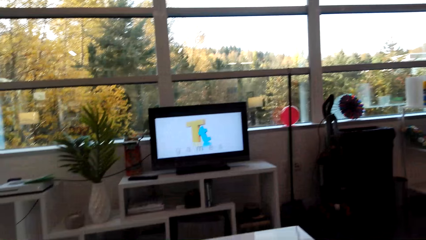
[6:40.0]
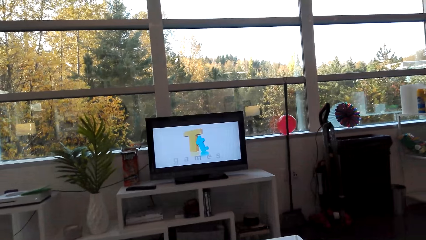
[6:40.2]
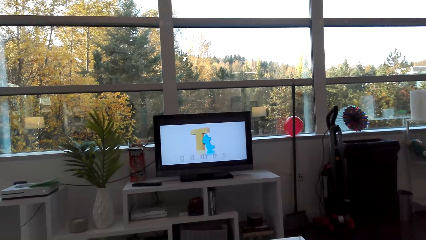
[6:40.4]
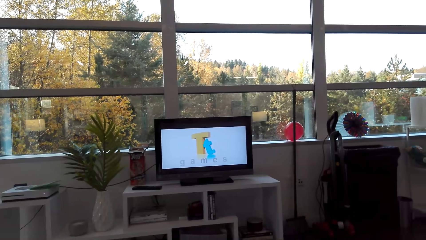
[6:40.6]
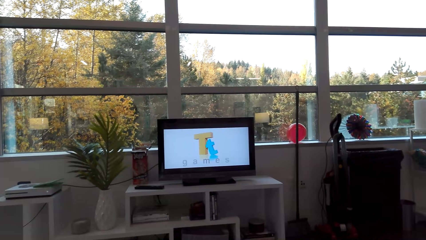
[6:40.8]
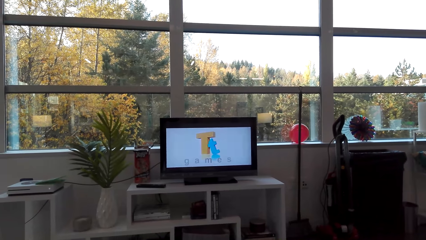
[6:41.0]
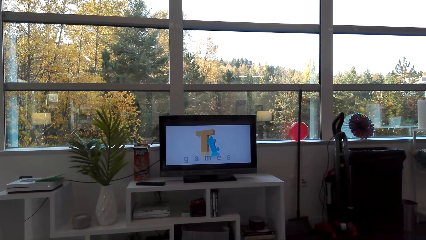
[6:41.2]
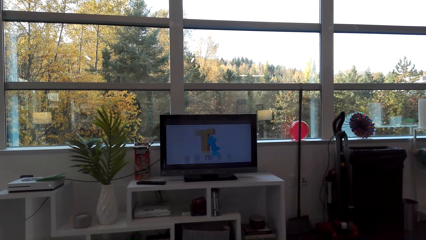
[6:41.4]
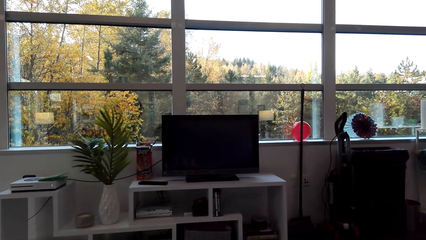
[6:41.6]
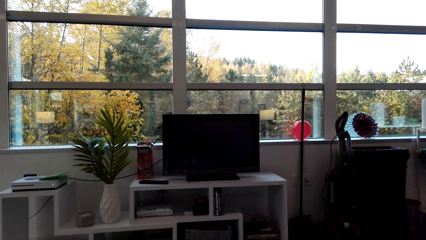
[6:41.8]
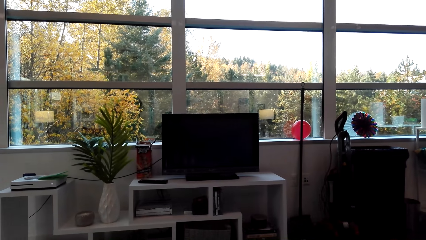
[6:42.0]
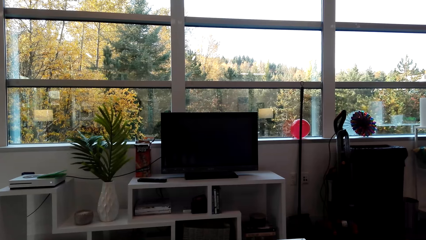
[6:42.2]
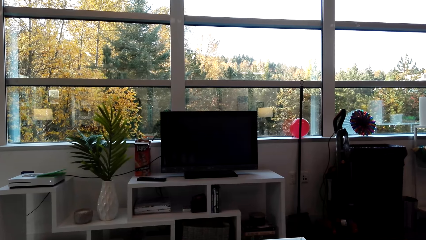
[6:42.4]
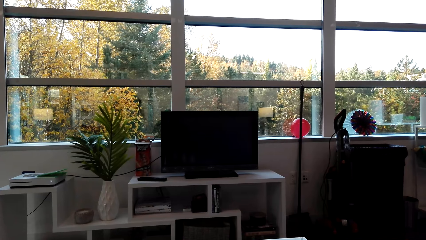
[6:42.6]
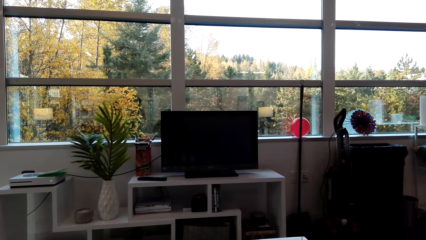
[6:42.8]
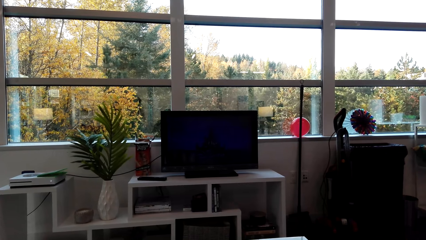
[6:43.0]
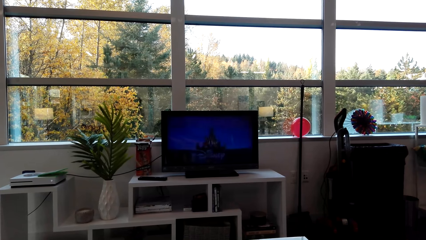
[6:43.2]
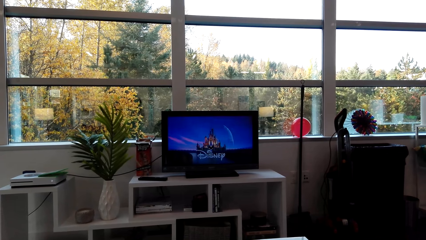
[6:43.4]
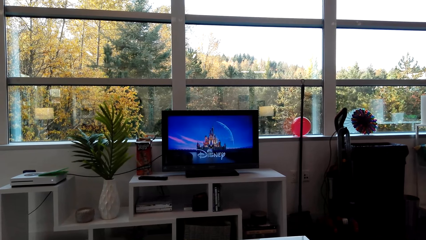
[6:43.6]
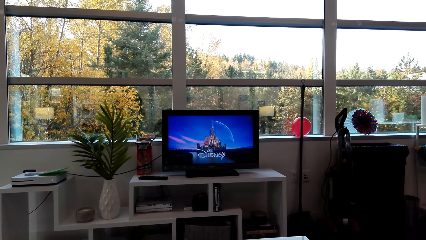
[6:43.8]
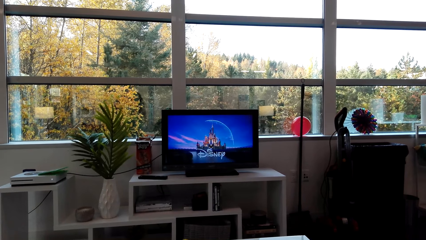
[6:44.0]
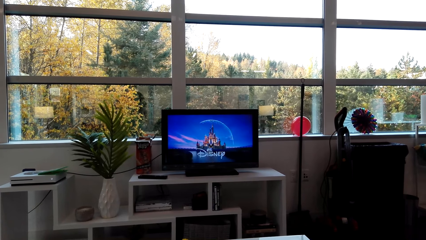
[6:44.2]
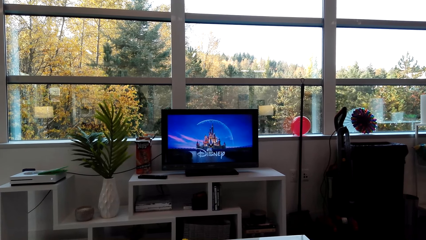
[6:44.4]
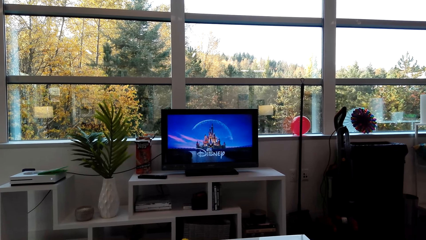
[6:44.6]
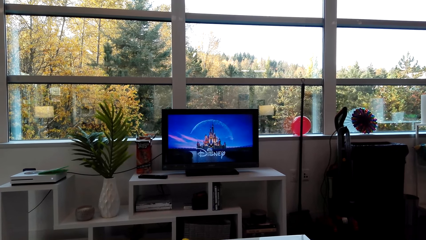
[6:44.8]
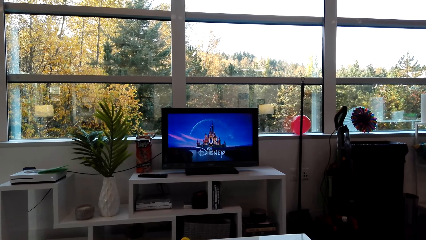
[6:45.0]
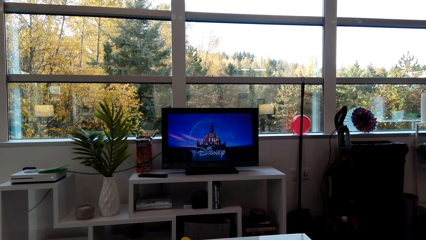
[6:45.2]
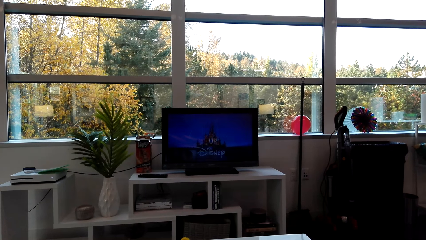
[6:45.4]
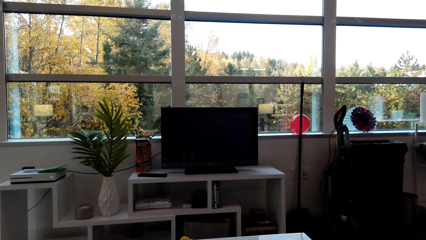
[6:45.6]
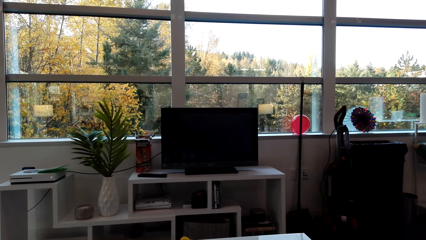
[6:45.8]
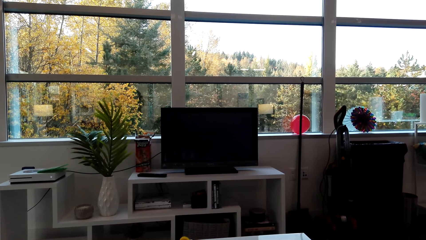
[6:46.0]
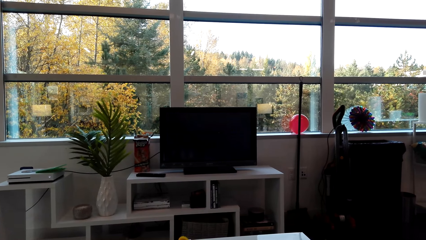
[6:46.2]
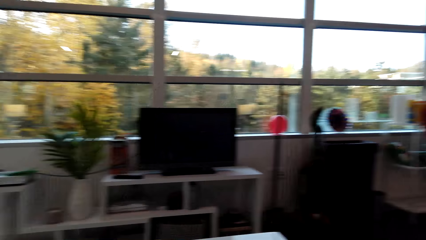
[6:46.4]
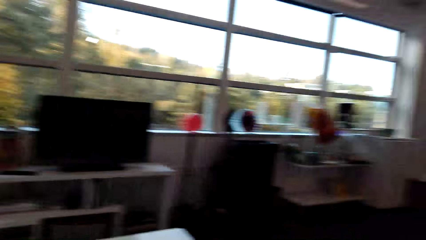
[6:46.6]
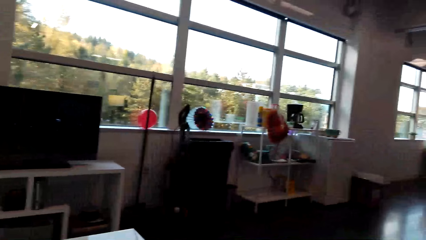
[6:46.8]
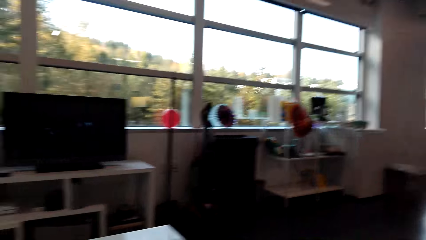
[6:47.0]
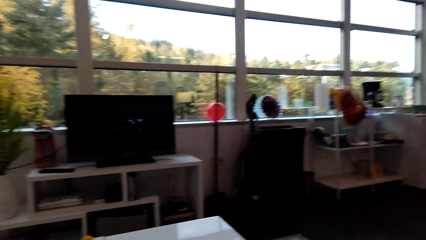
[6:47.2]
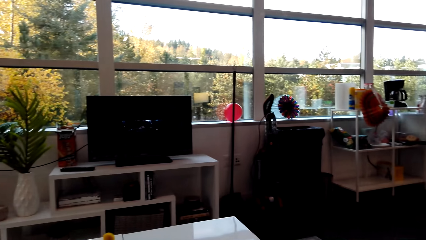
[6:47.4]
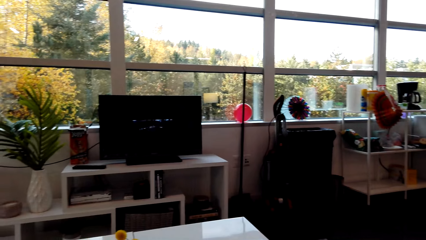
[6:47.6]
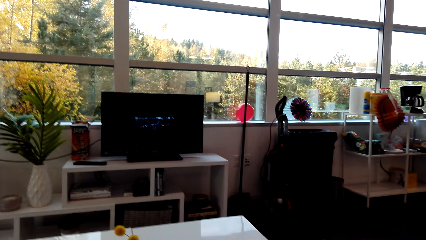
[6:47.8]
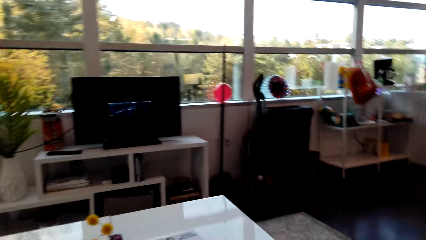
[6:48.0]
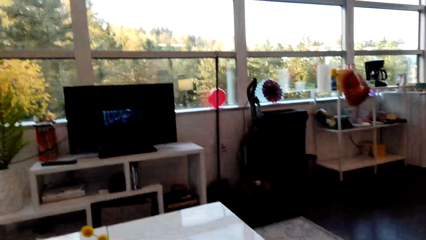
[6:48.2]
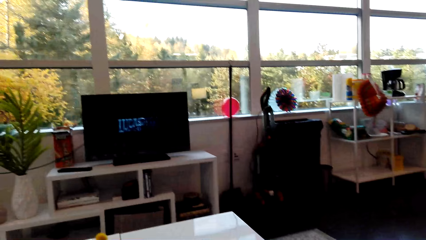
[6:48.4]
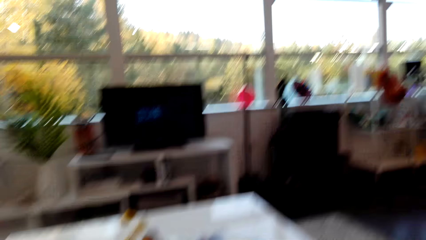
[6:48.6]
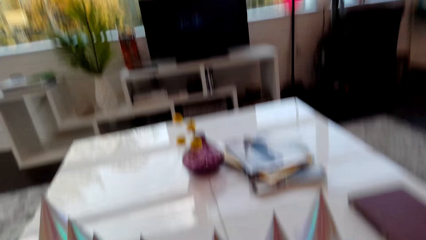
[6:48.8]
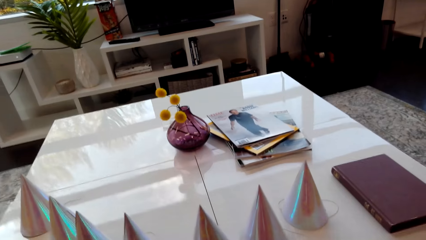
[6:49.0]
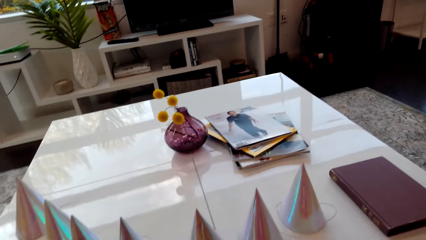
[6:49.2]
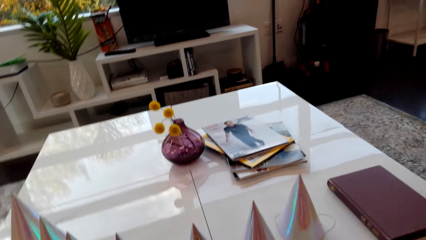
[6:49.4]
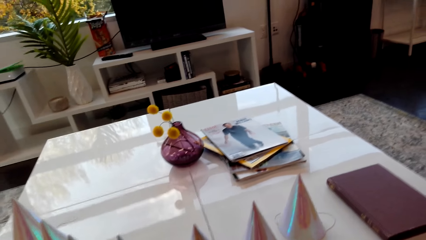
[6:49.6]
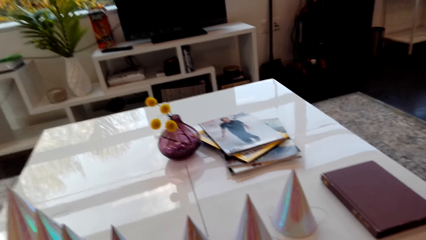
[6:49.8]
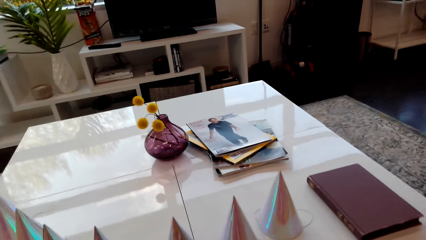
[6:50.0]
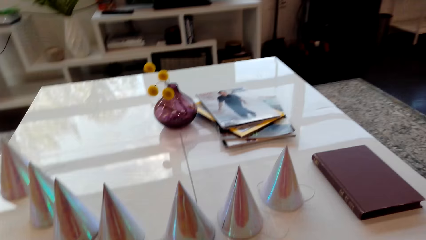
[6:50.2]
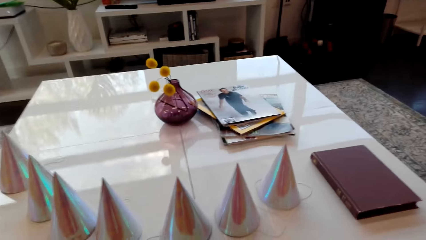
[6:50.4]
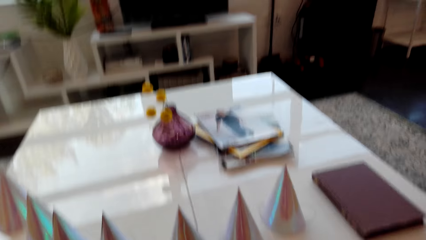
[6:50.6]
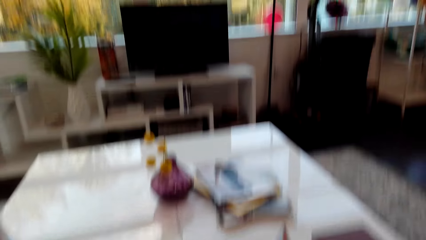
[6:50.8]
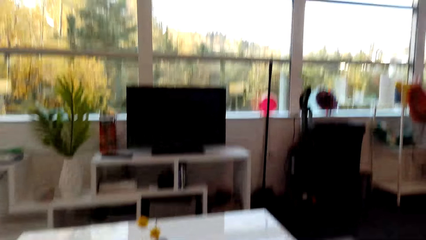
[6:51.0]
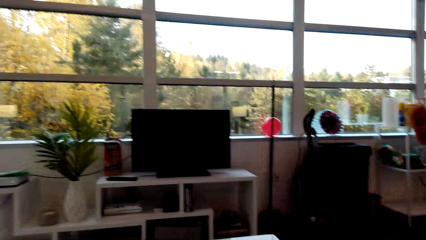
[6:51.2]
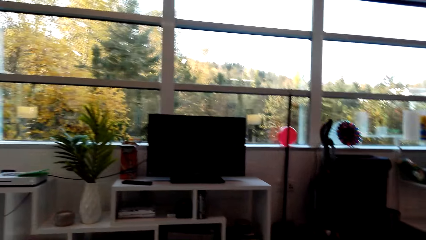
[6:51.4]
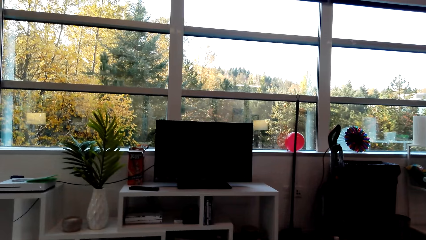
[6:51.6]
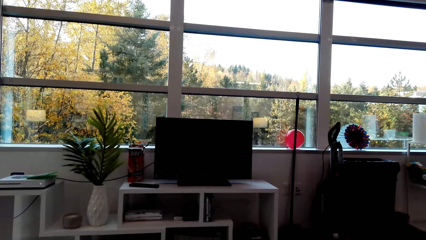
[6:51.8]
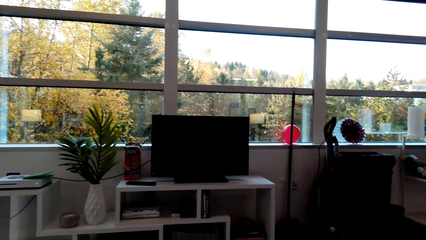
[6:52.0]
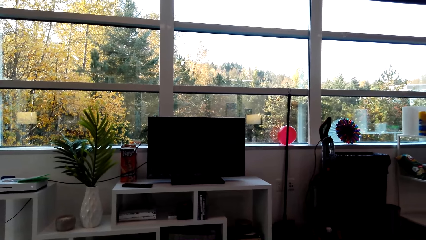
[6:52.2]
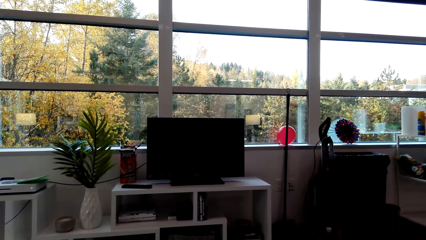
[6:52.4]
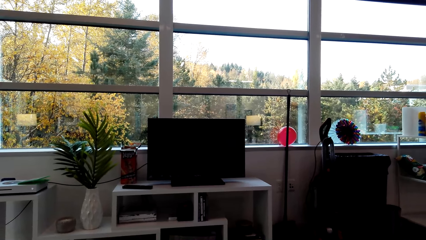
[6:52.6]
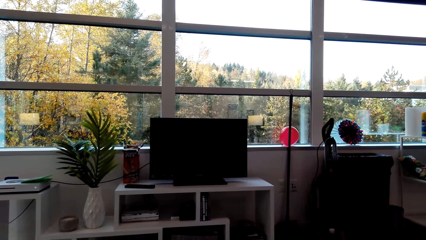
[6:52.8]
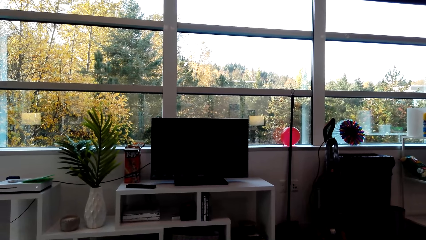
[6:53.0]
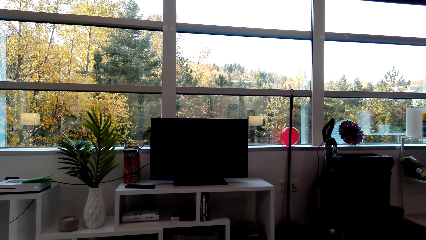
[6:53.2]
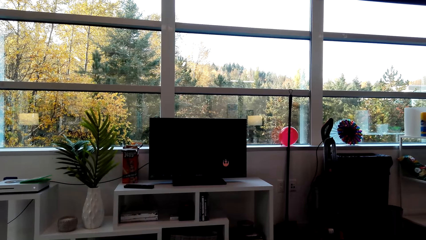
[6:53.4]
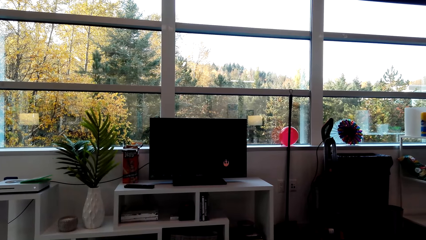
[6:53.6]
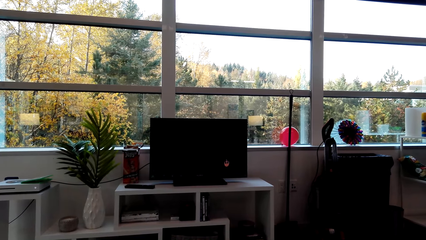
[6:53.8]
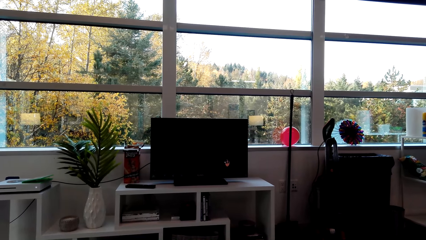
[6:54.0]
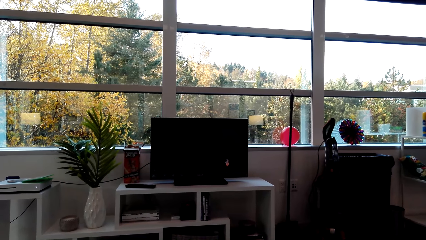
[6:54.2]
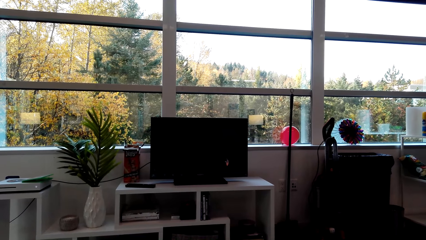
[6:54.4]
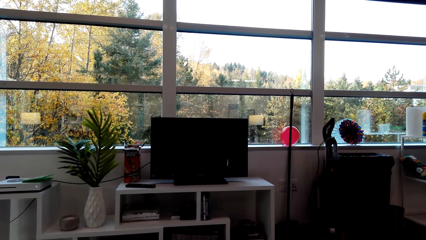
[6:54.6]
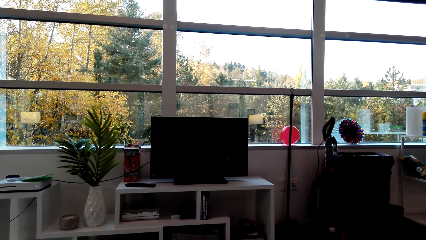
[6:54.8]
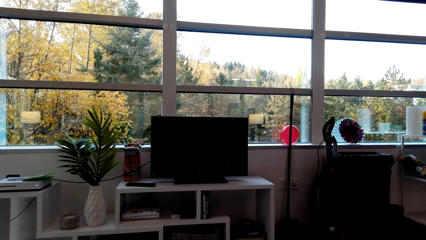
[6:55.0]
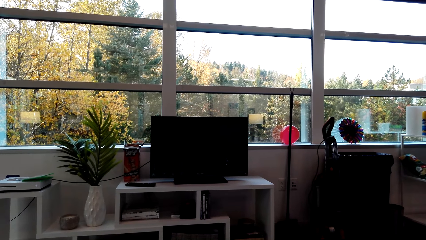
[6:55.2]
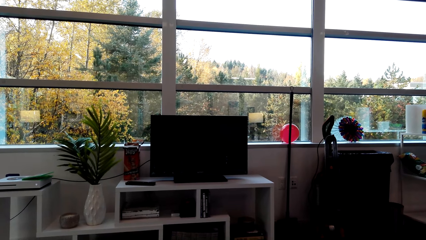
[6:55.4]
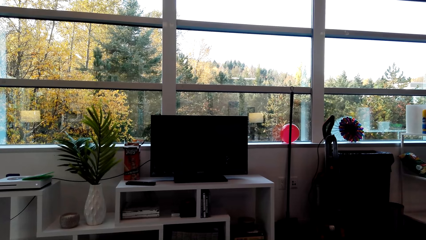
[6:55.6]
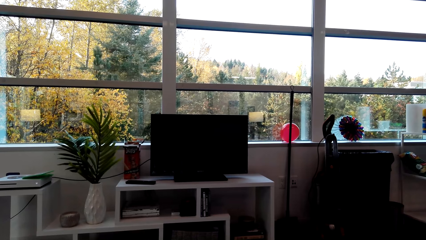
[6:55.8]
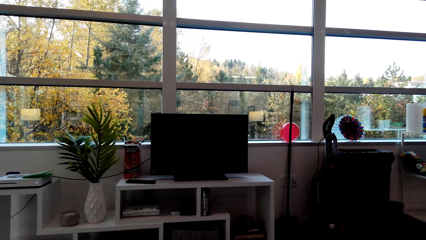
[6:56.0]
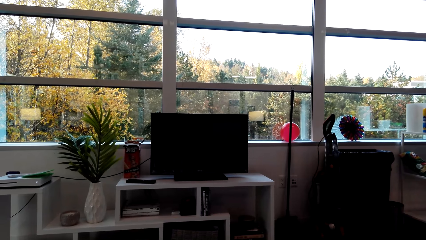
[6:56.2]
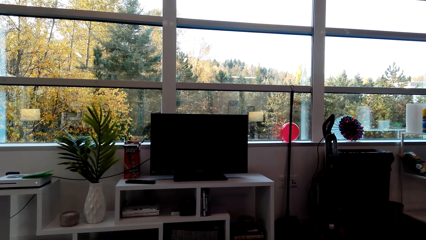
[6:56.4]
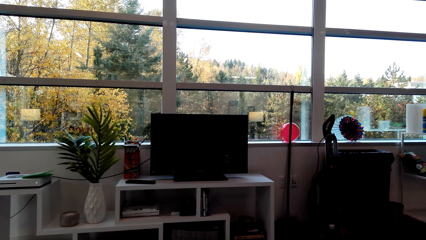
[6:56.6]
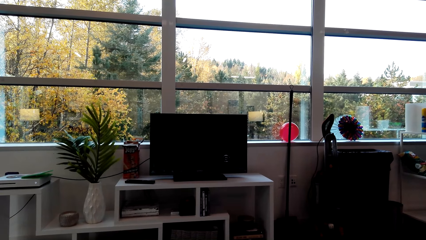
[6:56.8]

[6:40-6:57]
The camera wearer turns to his right. He watches a television. He looks at the table. He watches the television.
